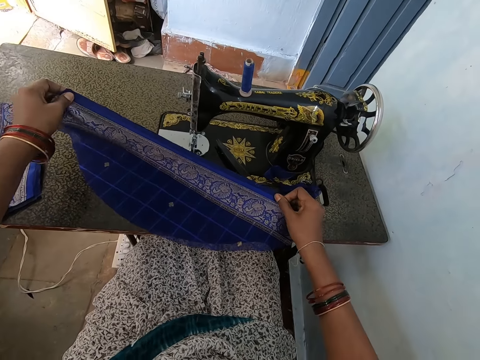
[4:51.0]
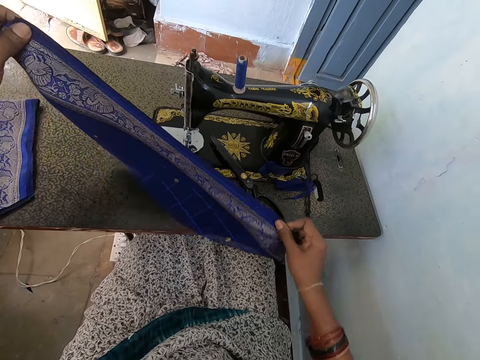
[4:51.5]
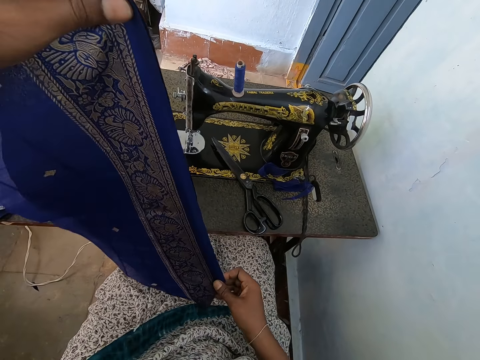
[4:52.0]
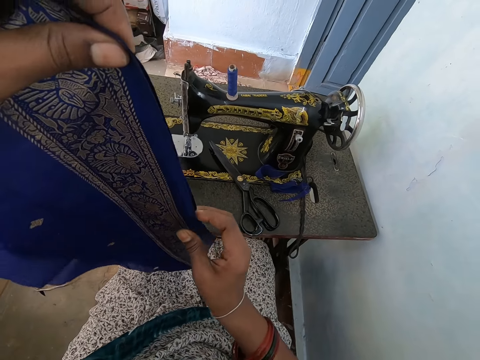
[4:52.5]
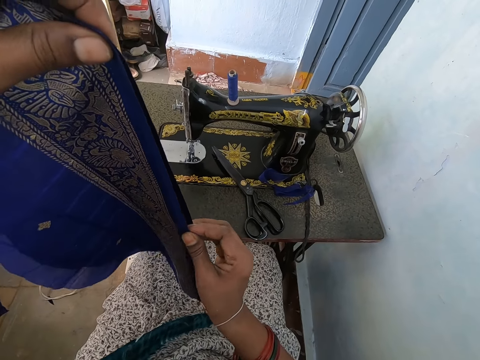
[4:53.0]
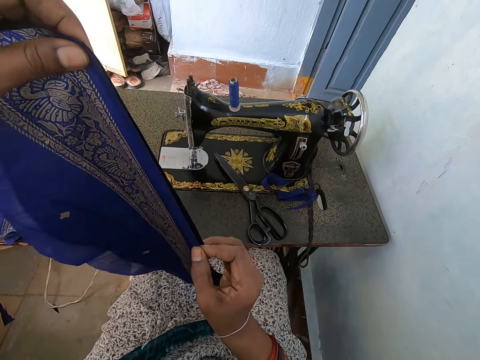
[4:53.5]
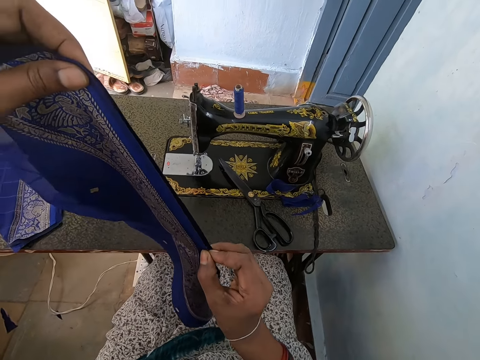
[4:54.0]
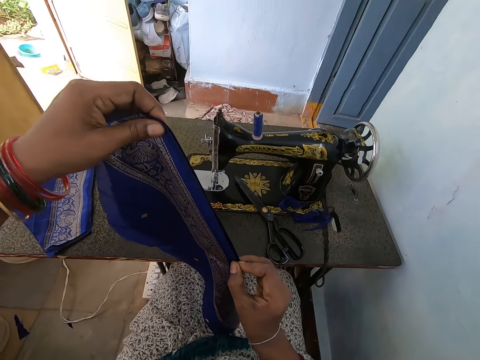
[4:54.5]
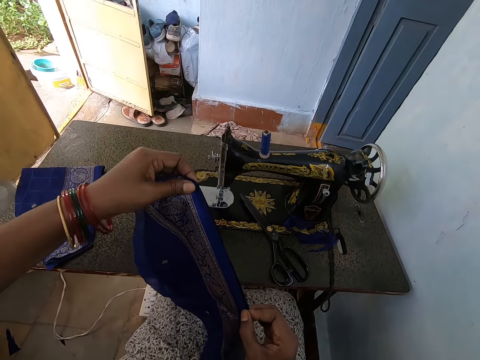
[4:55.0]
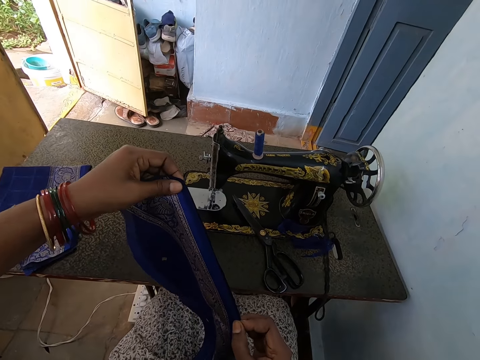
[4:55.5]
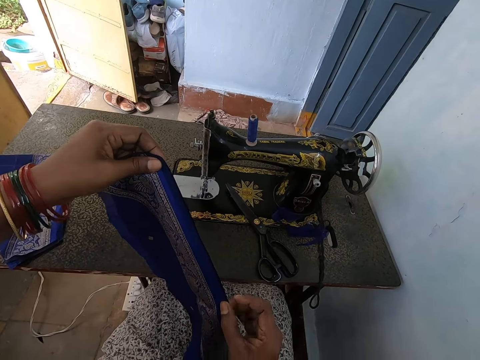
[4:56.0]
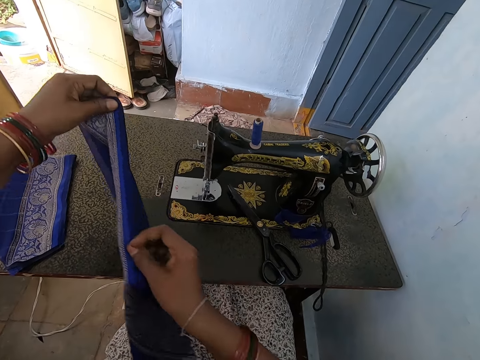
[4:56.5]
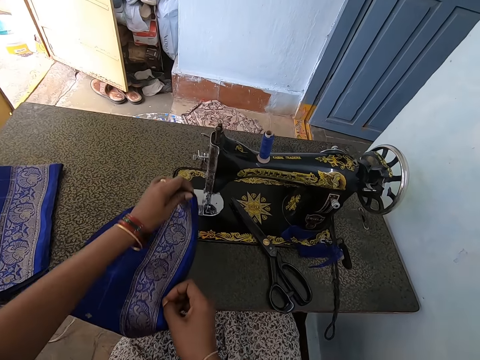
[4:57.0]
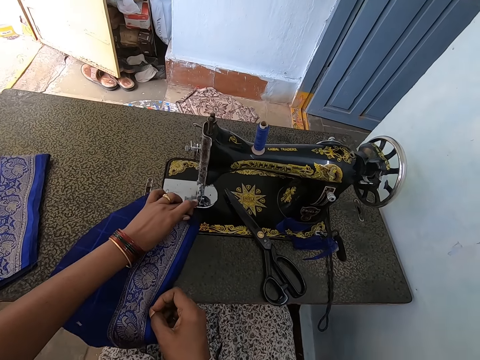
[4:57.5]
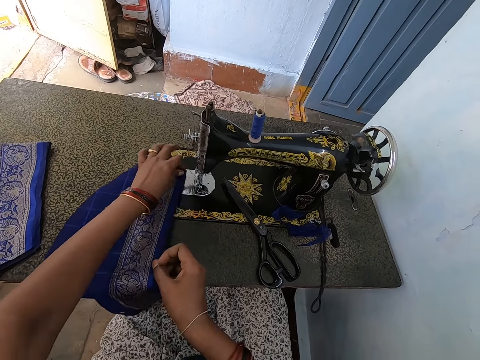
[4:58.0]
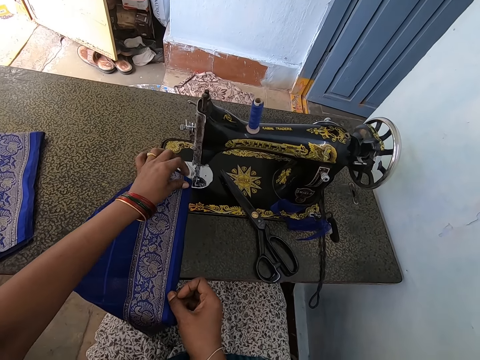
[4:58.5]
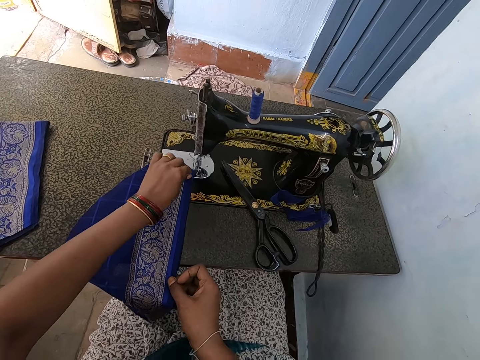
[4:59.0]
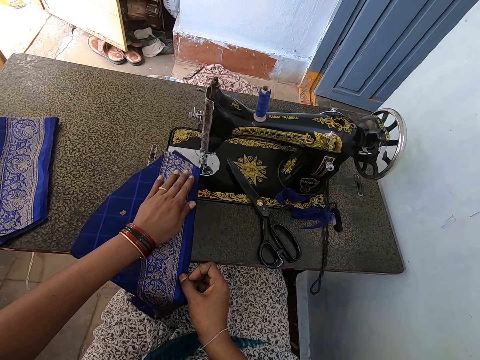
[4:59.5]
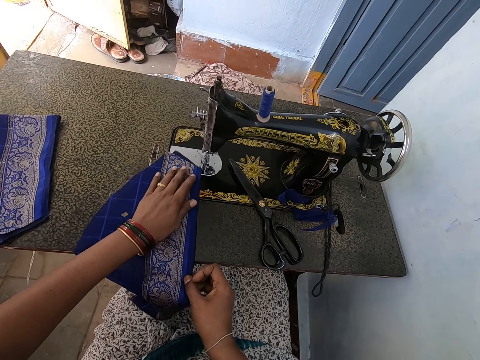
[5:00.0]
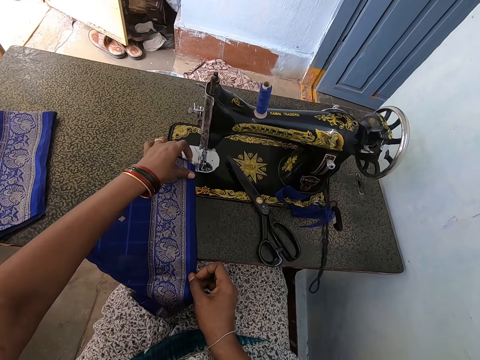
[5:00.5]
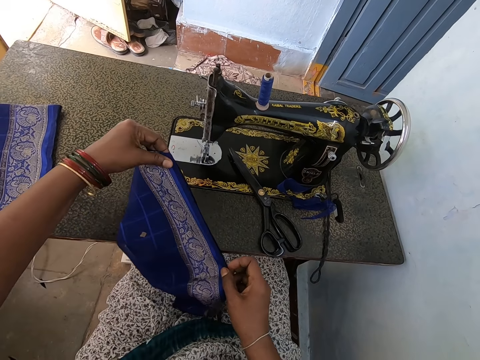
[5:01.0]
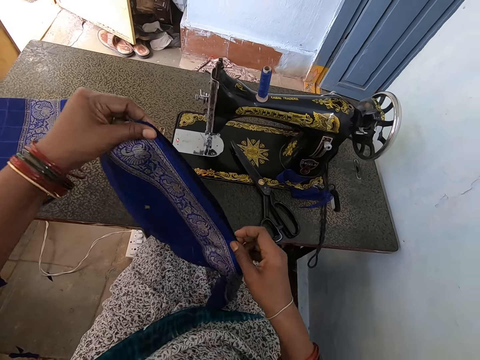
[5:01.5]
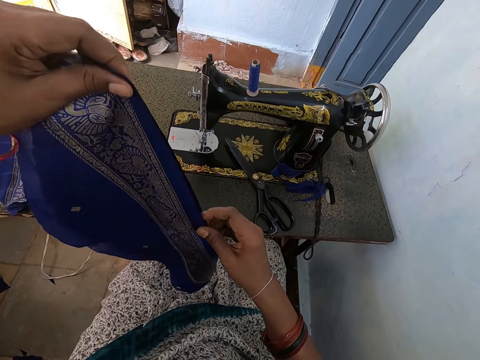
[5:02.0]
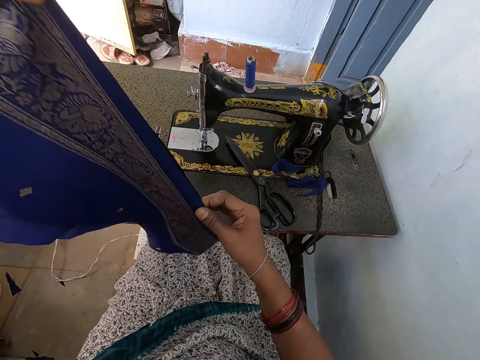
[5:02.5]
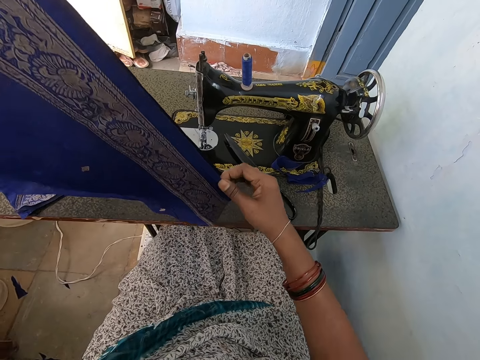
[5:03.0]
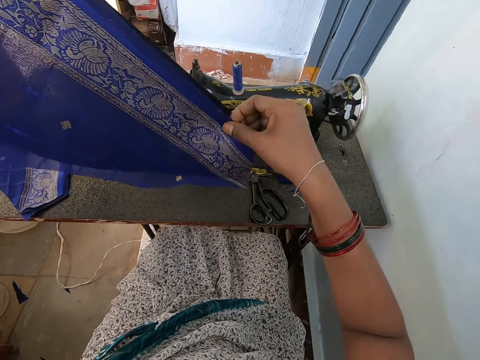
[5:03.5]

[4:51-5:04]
The camera wearer places the clothes on the sewing machine. They raise the cloths. They put the piece of fabric on the surface. They stretch the fabric on the surface. They lift the piece of fabric with both hands.

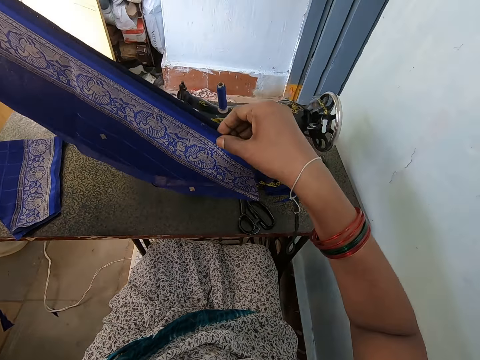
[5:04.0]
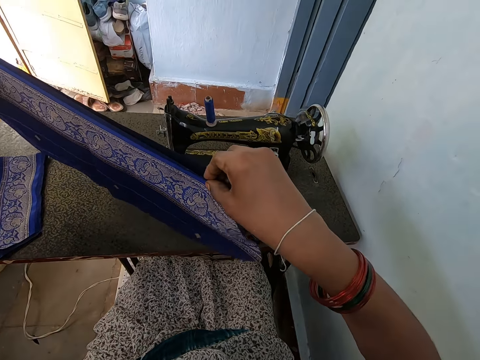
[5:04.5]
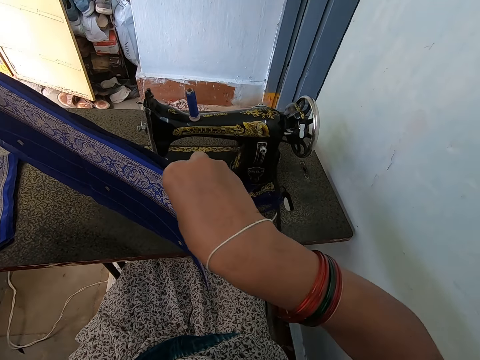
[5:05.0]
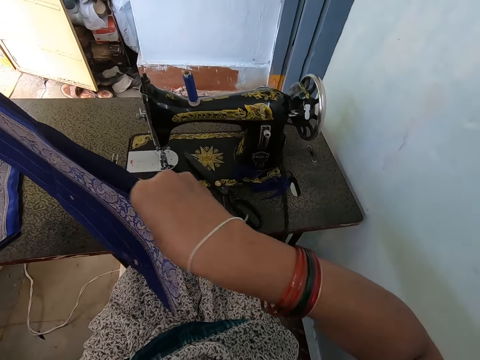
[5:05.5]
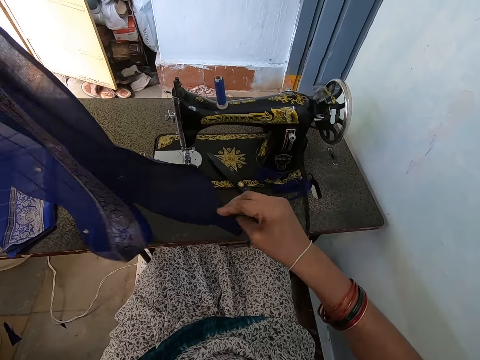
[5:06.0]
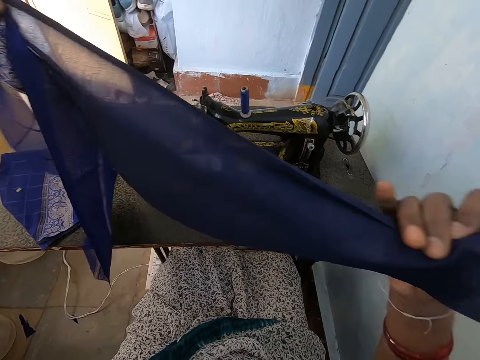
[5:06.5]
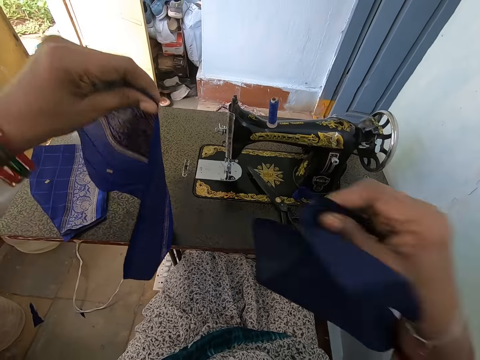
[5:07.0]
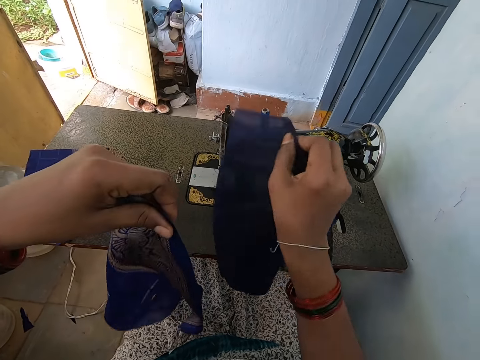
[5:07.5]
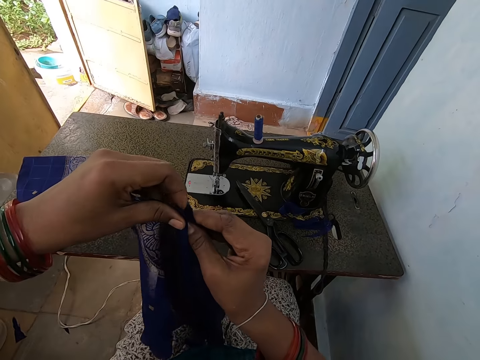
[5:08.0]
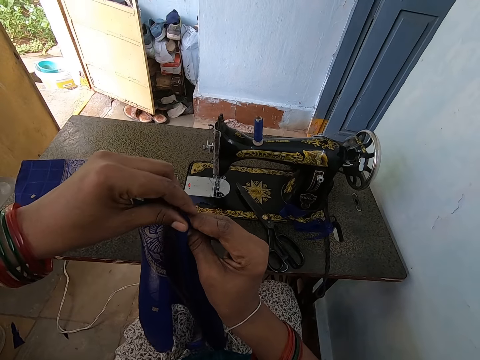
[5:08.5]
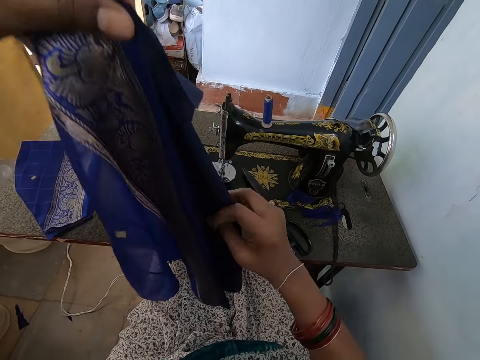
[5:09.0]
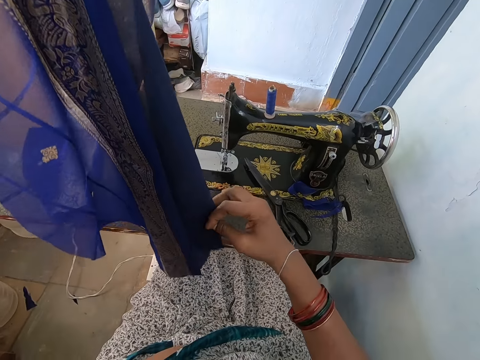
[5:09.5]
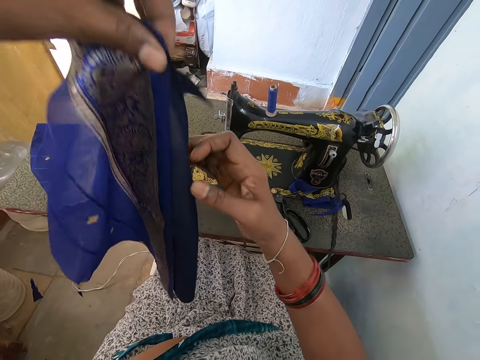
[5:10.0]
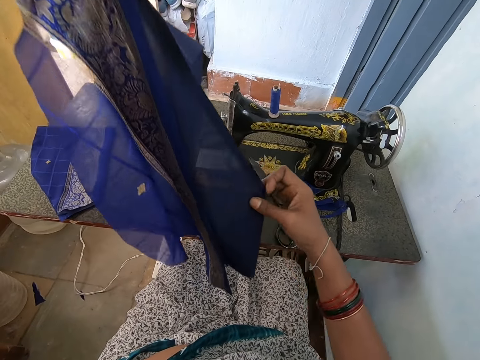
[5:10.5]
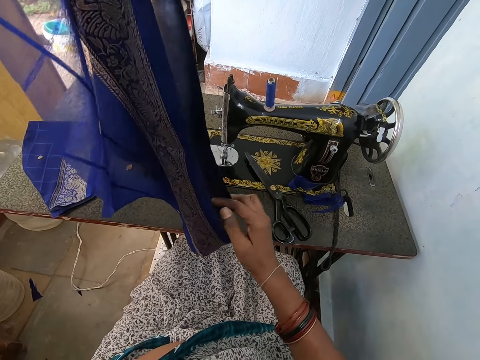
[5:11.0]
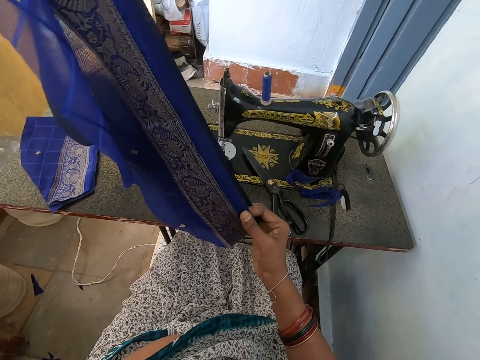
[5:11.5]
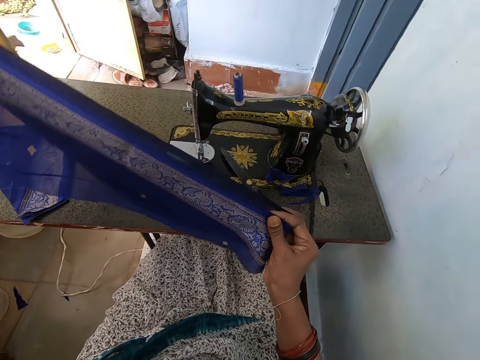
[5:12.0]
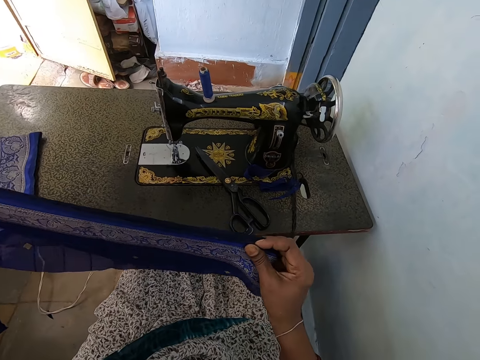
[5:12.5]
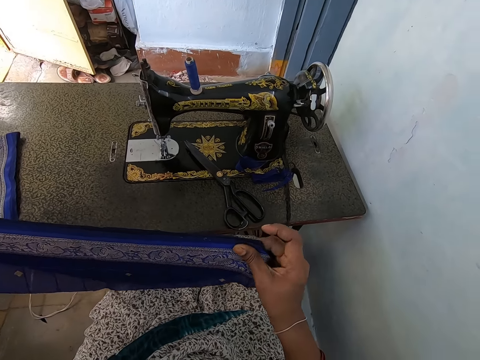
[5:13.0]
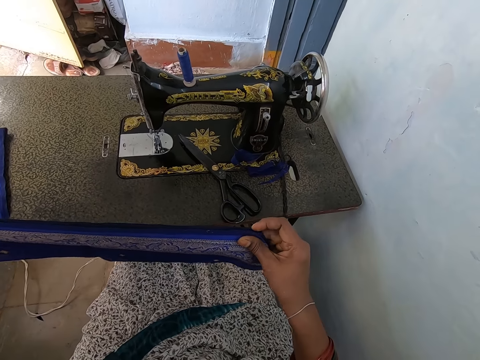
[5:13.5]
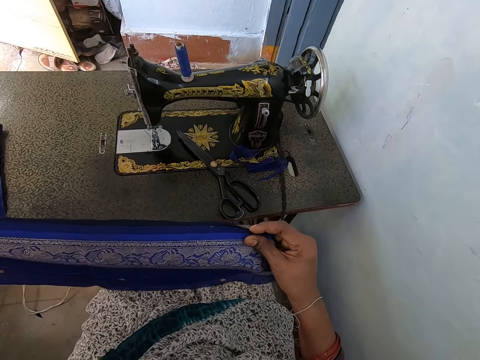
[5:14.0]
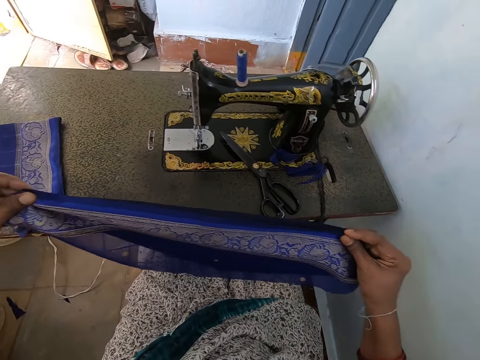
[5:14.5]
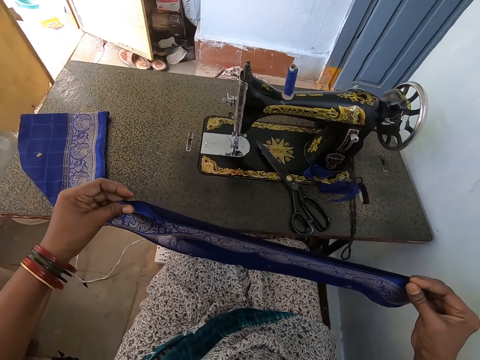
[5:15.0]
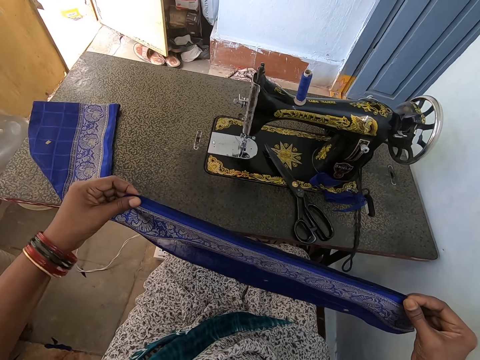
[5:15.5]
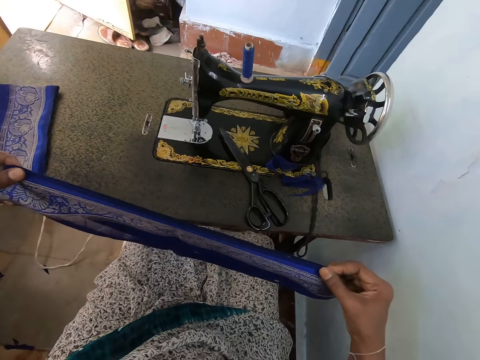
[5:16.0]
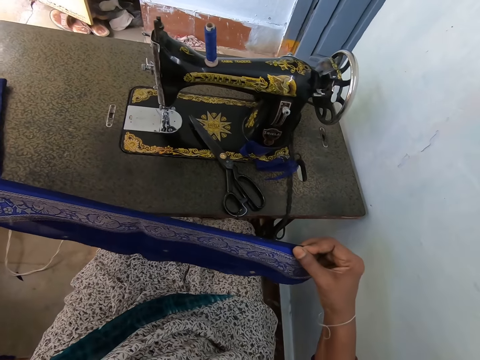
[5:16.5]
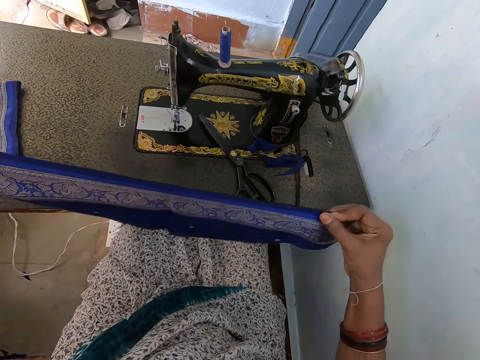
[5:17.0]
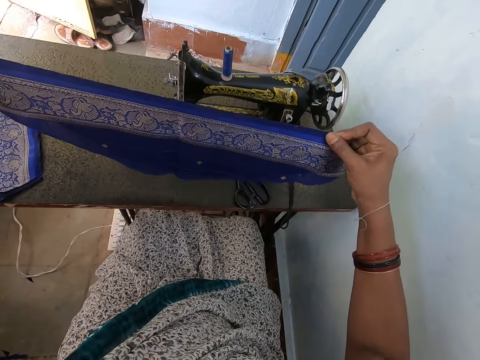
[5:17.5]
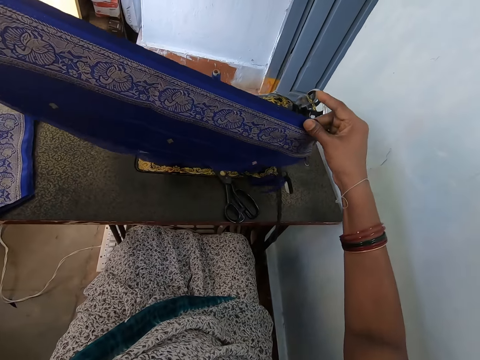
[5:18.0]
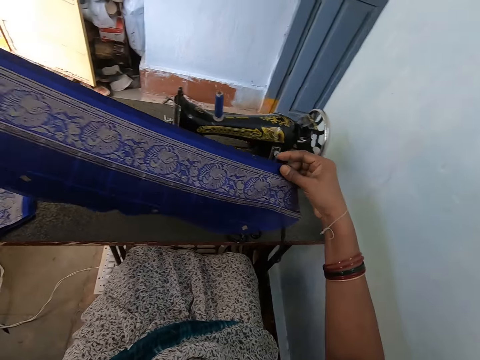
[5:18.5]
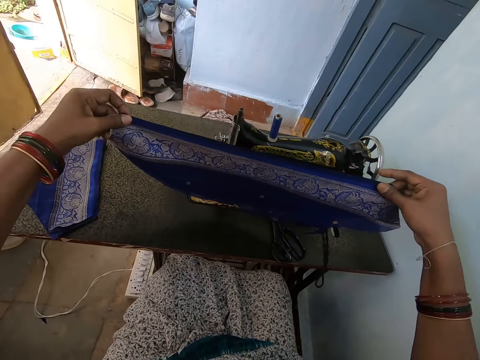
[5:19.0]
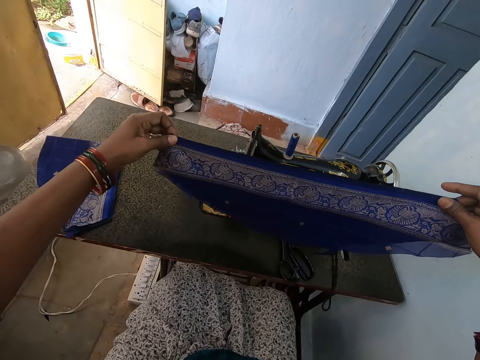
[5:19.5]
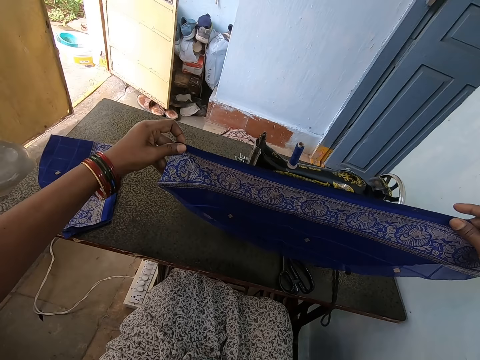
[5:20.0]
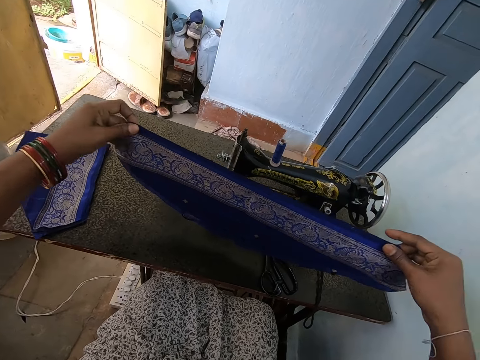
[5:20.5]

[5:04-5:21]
The camera wearer stretches the piece of fabric. They look at the clothes. They lift the piece of fabric. They separate the pieces of fabric on both hands. They put together the pieces of fabric. They stretch the pieces of fabric together. They look at the cloths. They move the cloths. They lift the pieces of fabric with both hands.
